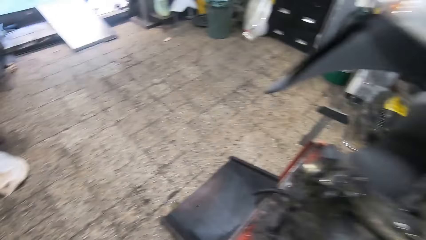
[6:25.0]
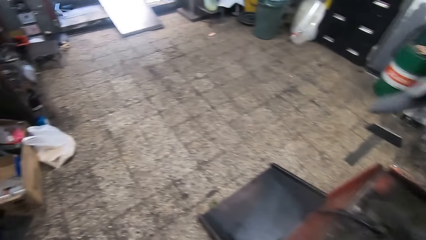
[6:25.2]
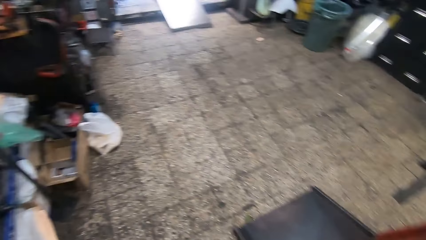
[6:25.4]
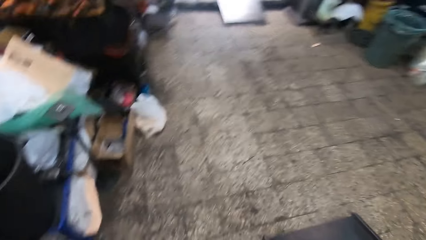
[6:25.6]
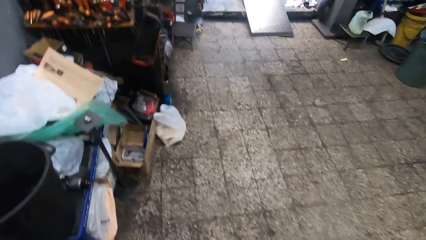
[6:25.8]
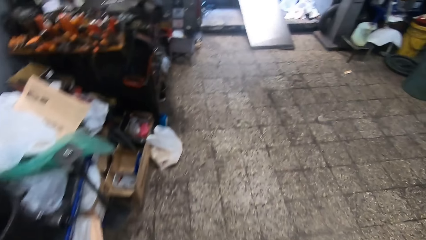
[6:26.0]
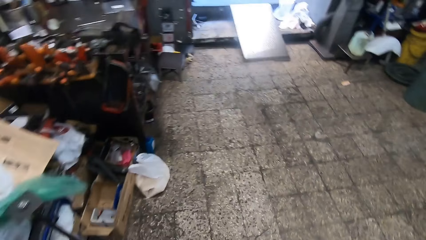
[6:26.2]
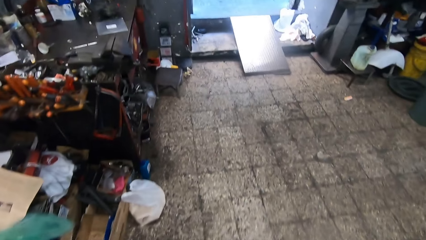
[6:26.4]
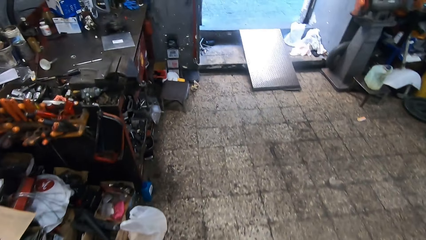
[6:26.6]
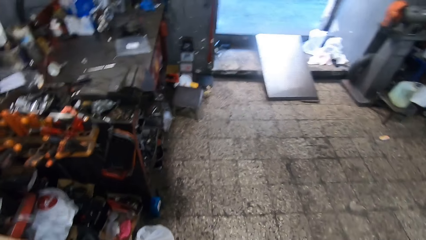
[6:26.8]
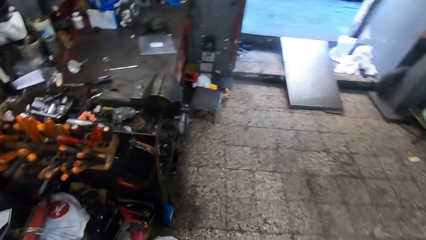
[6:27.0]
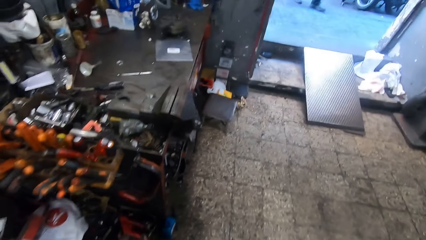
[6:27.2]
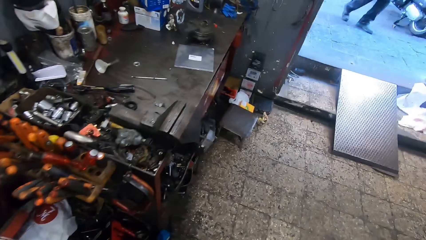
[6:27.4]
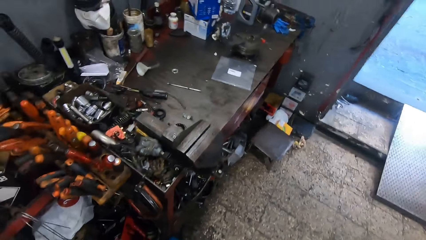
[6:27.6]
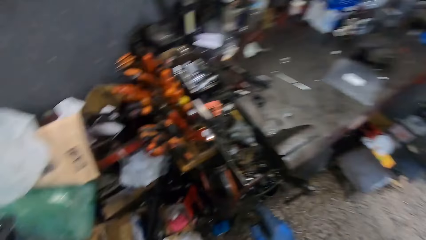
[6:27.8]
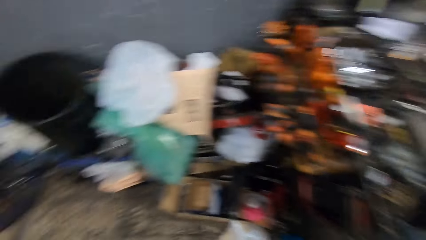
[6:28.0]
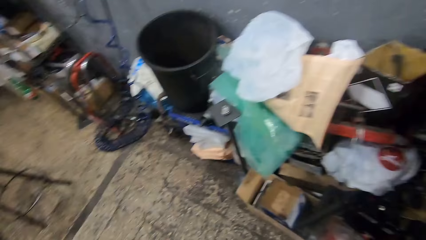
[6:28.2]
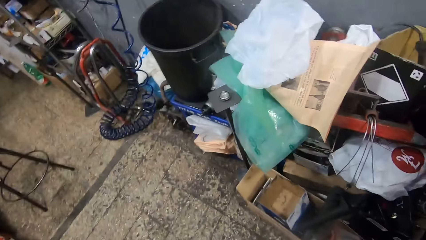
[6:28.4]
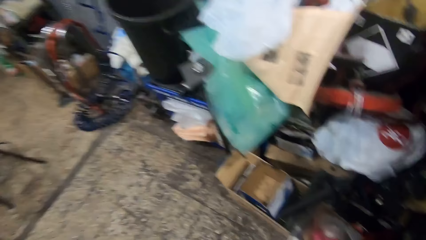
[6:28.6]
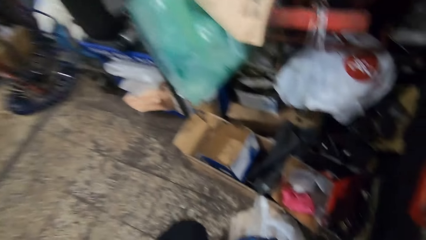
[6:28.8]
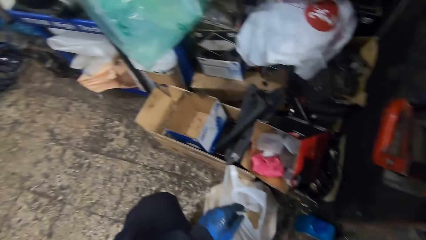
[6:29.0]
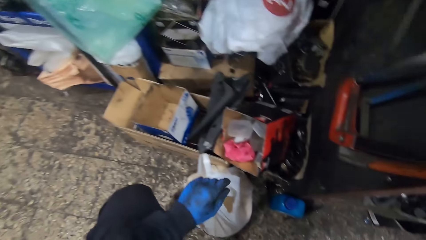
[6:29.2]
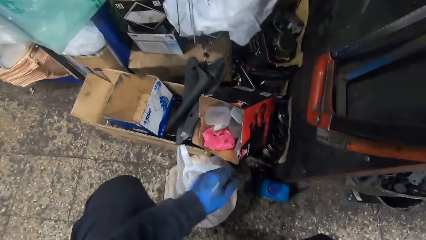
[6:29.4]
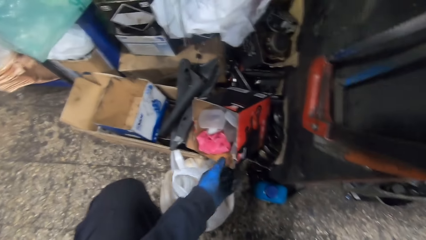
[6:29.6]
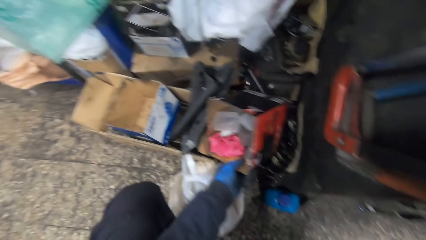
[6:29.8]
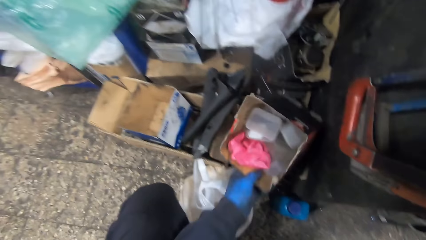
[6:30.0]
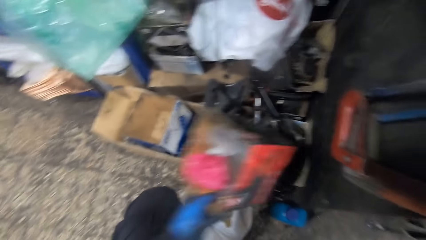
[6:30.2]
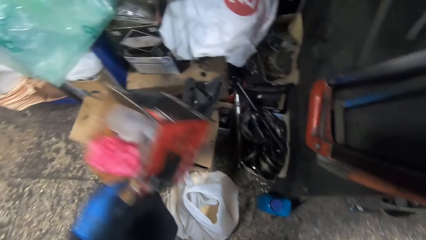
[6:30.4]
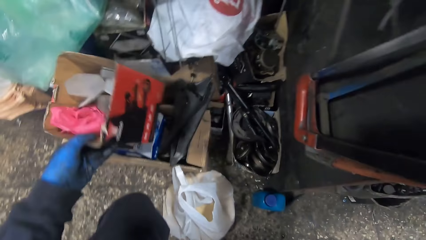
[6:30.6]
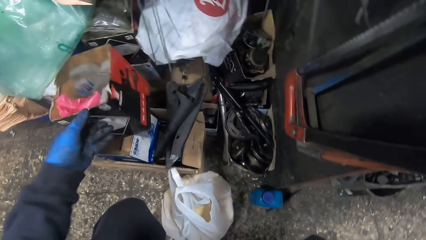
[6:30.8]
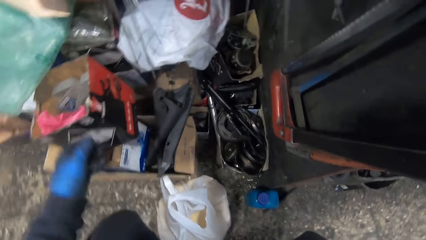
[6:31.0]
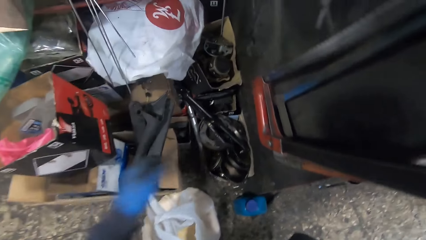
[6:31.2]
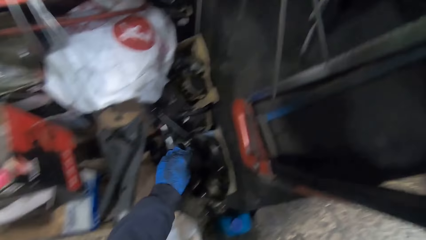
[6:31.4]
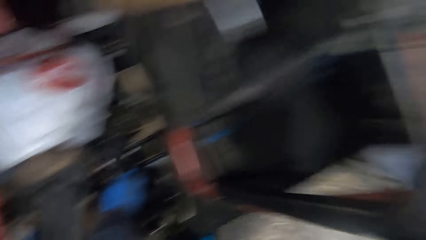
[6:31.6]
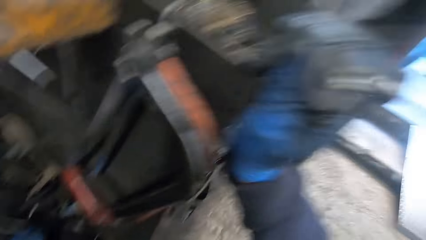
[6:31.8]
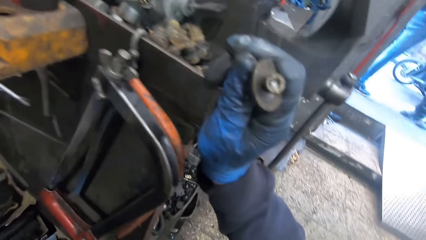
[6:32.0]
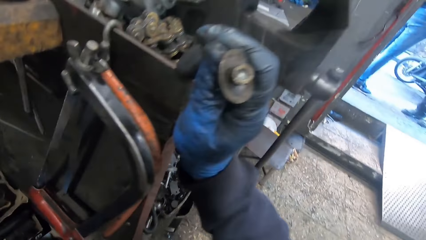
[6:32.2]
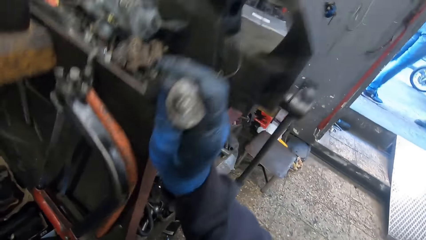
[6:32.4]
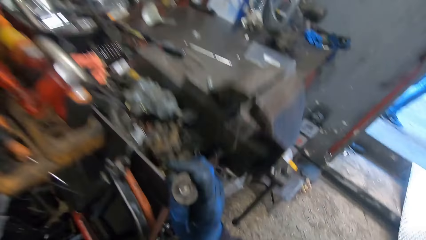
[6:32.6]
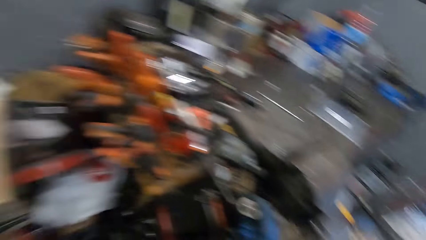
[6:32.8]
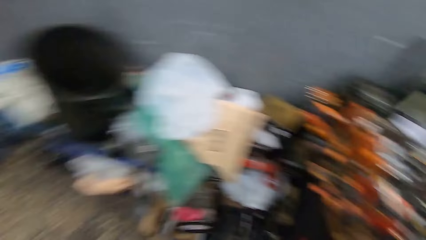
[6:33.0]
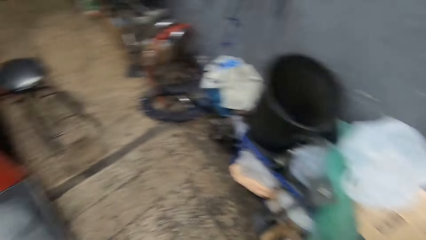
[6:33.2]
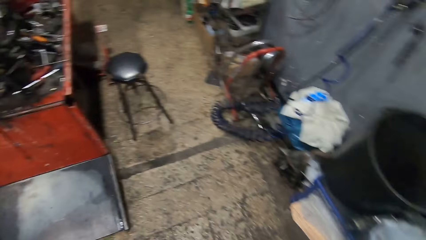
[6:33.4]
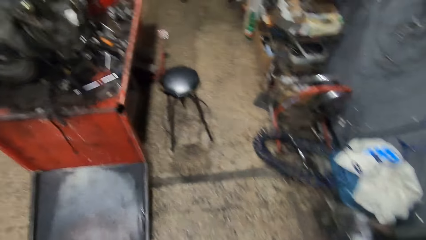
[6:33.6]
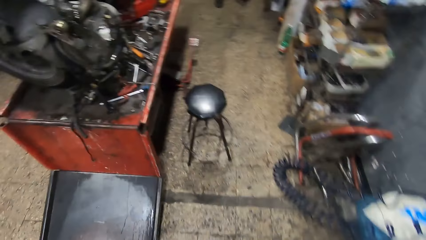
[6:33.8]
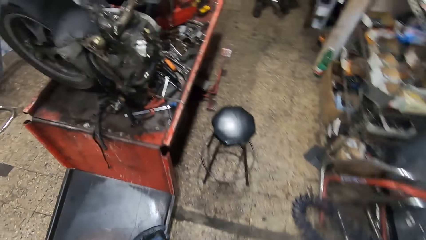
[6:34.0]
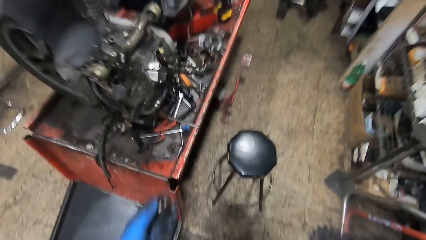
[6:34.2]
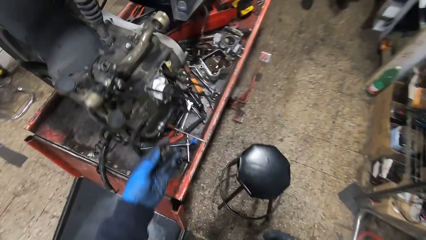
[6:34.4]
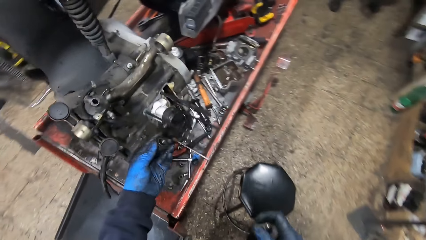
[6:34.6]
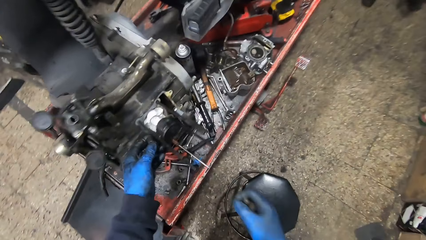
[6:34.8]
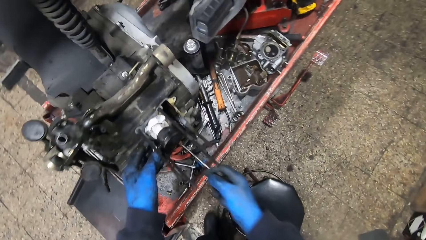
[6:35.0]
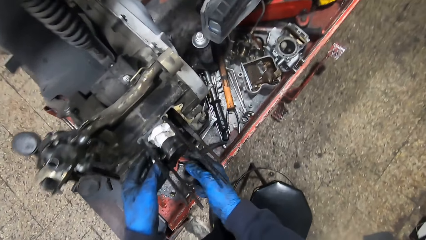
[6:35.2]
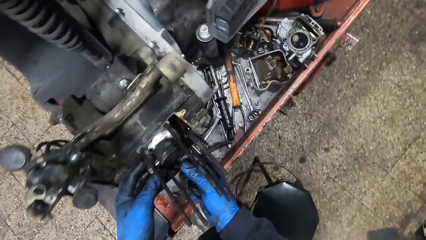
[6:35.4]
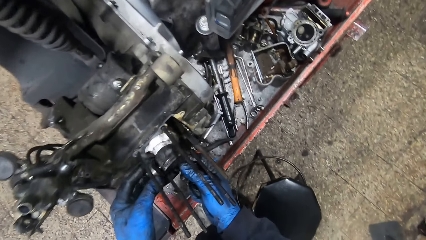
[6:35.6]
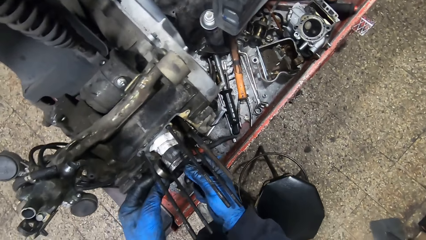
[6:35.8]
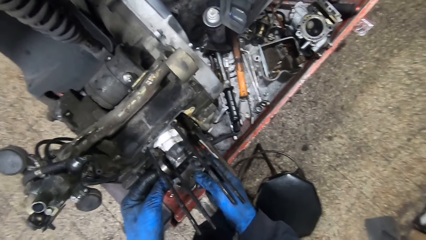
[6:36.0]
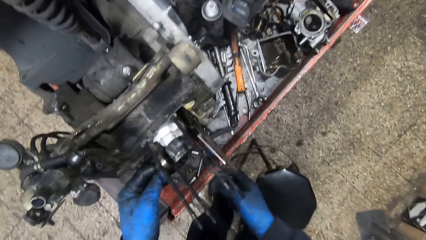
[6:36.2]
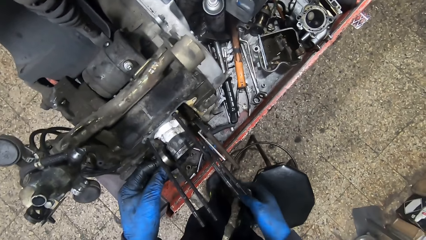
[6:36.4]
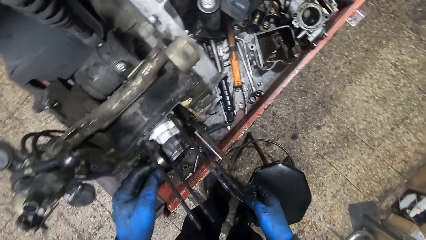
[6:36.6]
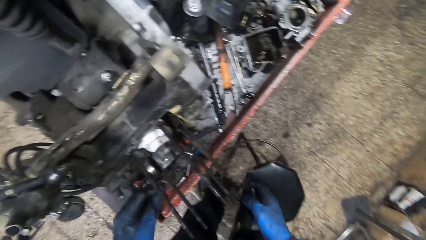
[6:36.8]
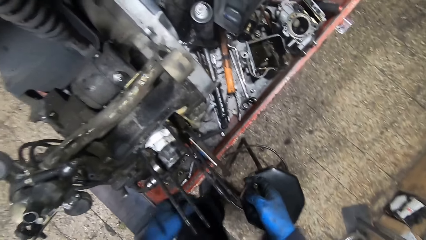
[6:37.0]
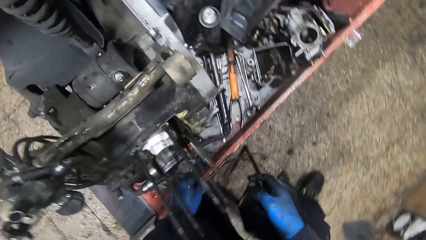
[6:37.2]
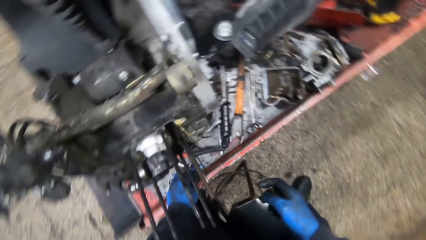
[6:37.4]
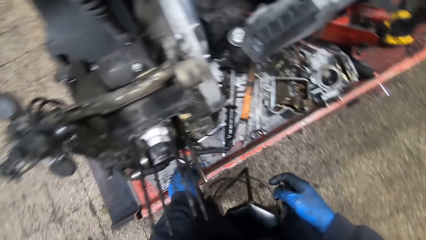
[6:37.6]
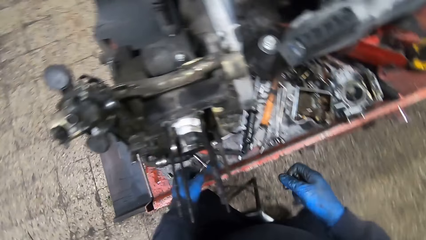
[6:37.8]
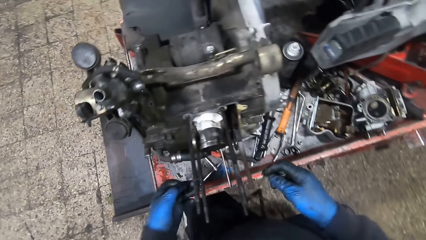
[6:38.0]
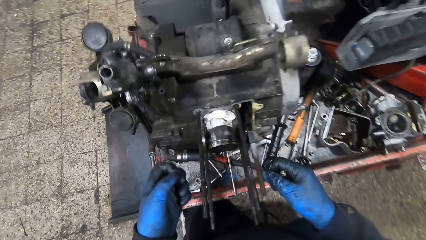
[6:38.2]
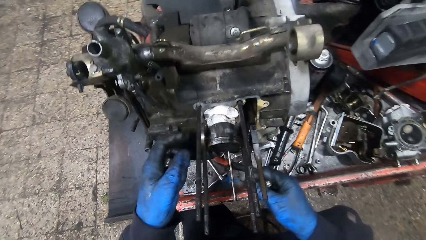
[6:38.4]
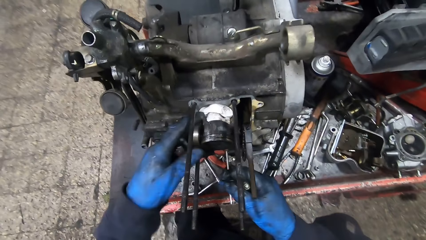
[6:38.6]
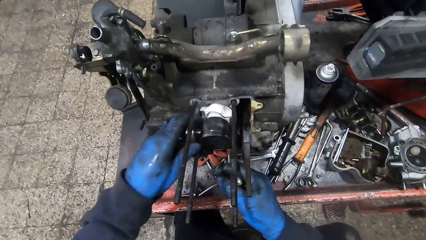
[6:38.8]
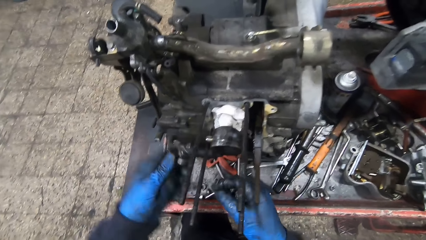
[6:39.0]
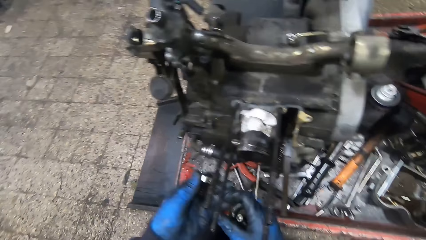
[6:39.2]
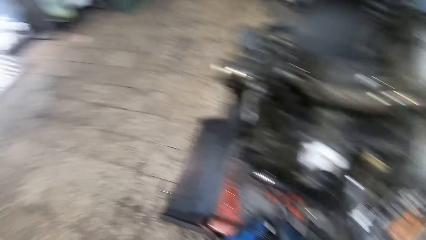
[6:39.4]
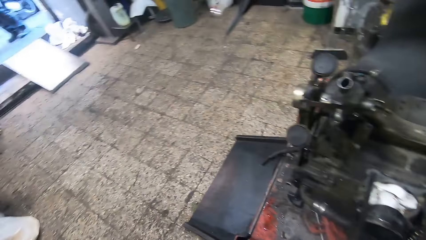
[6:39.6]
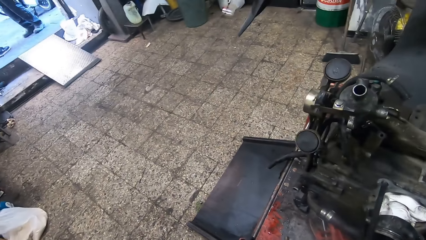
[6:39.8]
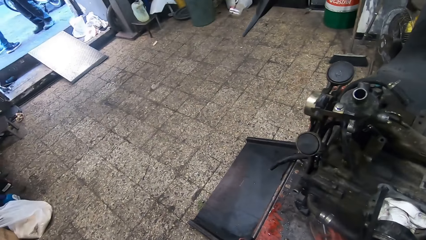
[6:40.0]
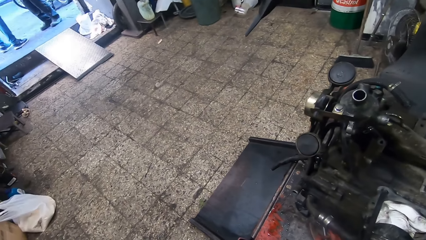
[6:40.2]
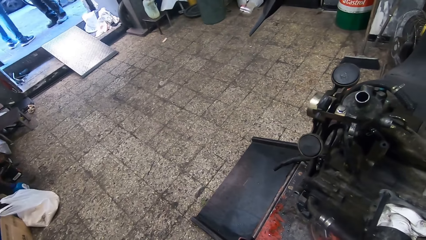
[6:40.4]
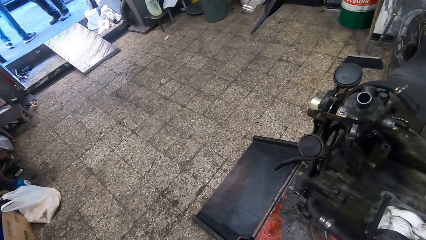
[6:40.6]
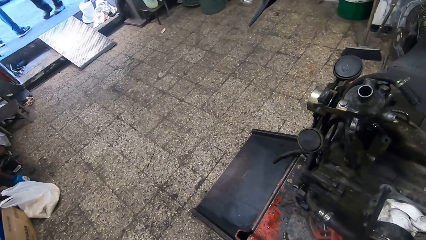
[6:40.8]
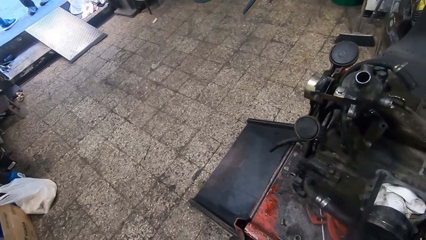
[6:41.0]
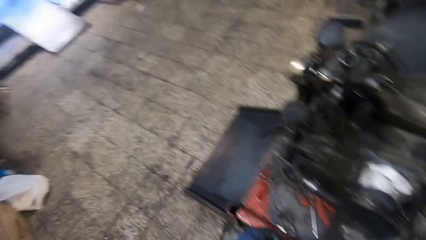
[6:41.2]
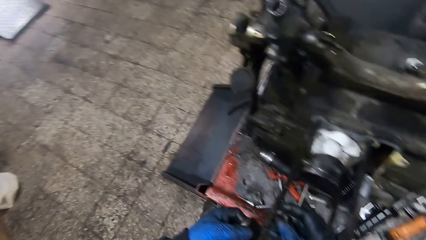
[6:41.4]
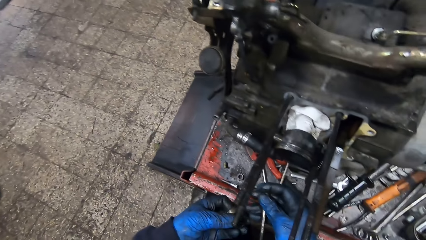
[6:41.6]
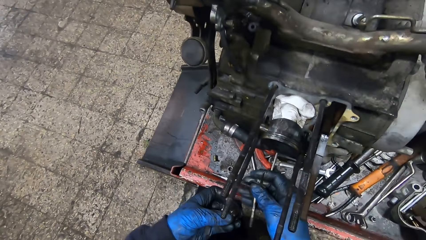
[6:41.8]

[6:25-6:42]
The camera wearer walks towards a worktable, around the garage. He squats. He picks up a carton from the floor with his right hand. He drops the carton on a stack of cartons. He picks up a bolt cap from a carton with his left hand. He walks towards the engine. He fixes the bolt cap on the engine. He picks up a bolt from the workbench with his left hand. He removes the bolt cap from the engine. He holds the bolt cap with both hands.
